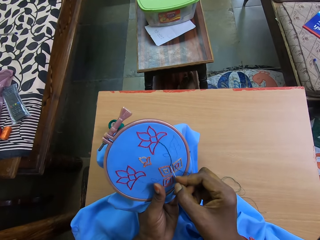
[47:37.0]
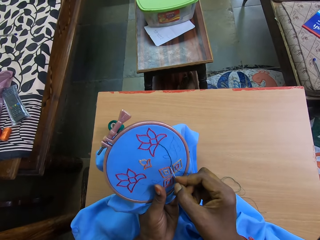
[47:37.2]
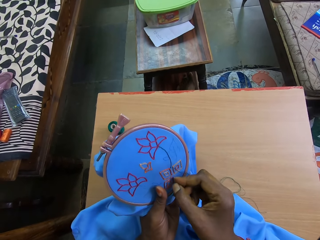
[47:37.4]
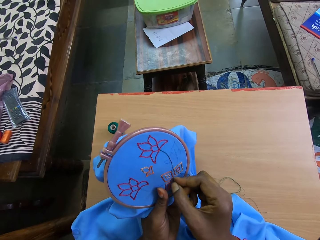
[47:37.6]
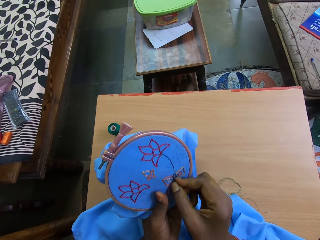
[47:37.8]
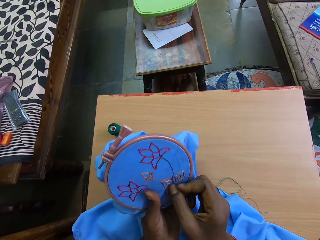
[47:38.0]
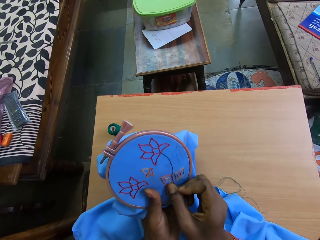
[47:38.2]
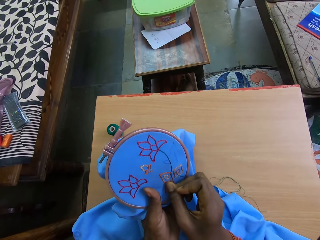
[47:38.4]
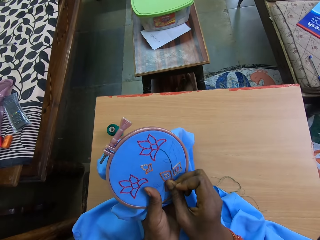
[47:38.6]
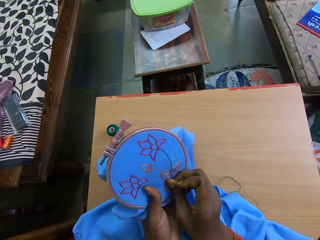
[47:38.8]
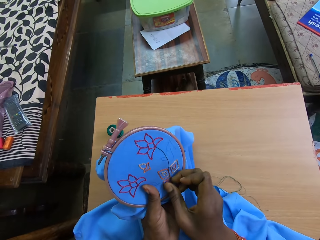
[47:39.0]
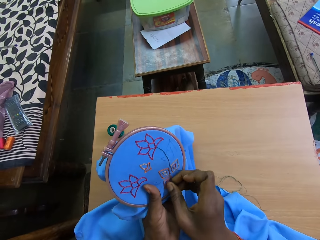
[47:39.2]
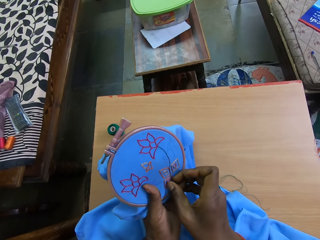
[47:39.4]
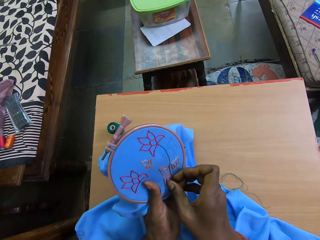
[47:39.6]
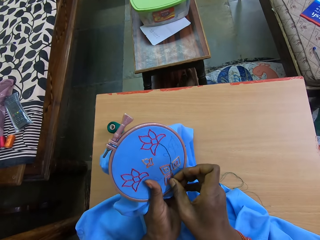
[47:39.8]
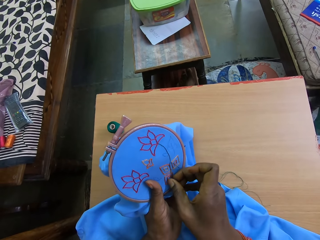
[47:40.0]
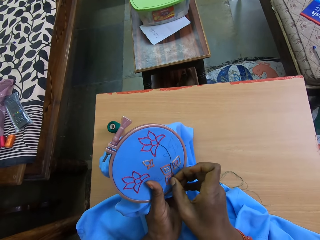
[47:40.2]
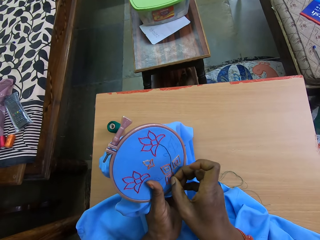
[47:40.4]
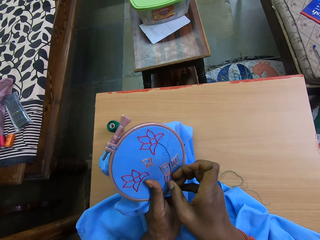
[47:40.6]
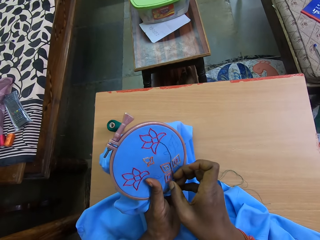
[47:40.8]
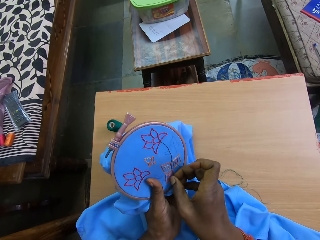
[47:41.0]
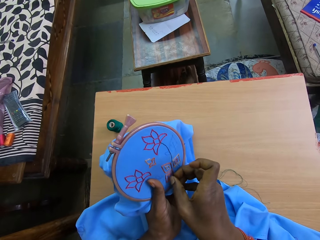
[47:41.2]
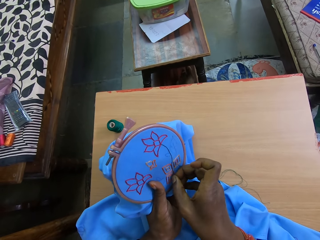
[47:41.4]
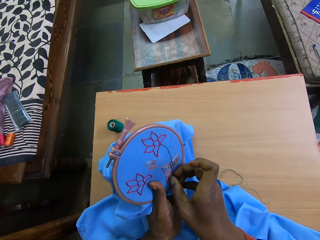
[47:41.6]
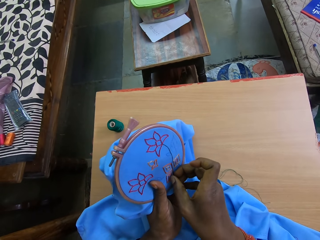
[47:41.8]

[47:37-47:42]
The camera wearer embroiders on the piece of fabric on the embroidery hoop with the embroidery needle in her right hand.

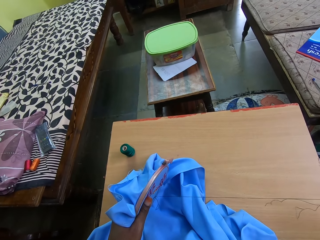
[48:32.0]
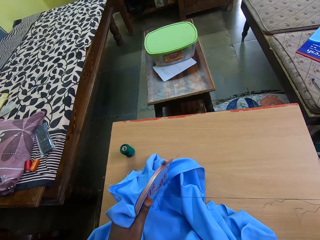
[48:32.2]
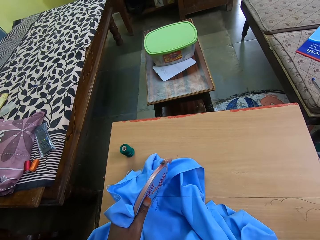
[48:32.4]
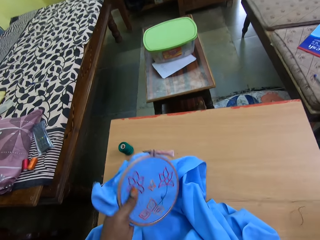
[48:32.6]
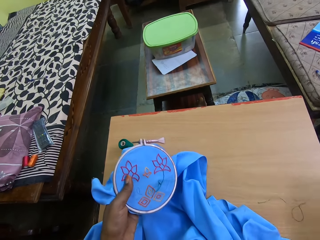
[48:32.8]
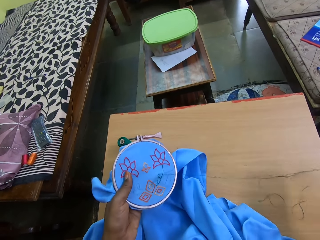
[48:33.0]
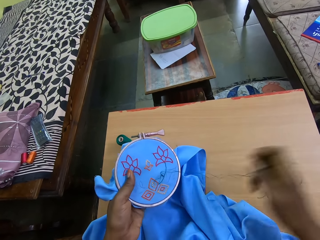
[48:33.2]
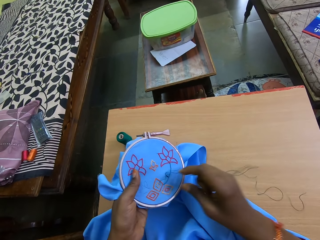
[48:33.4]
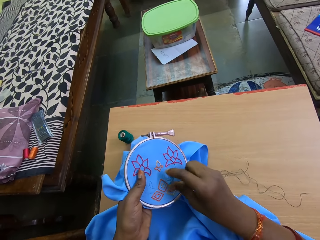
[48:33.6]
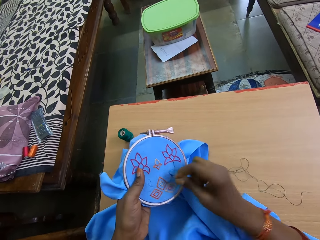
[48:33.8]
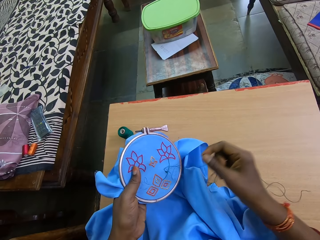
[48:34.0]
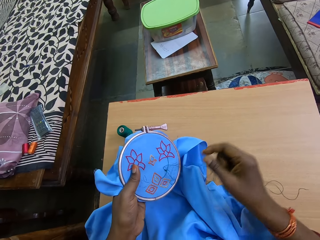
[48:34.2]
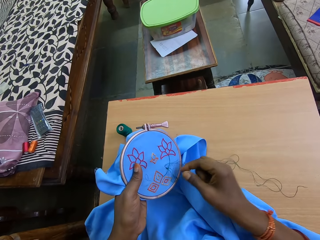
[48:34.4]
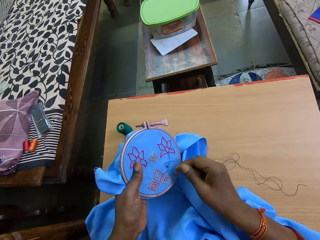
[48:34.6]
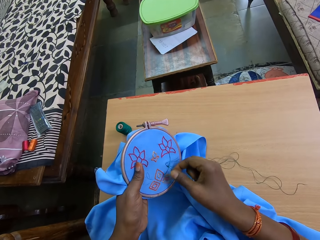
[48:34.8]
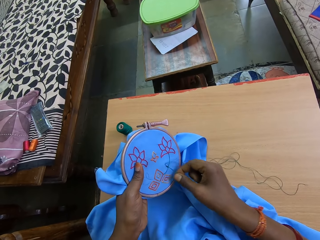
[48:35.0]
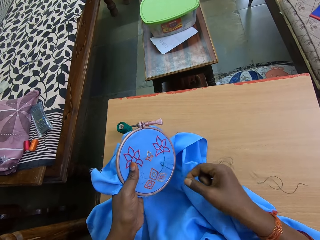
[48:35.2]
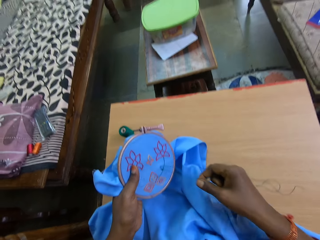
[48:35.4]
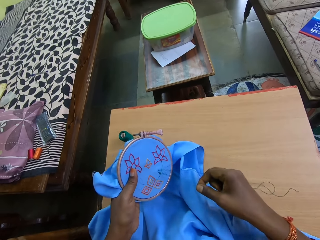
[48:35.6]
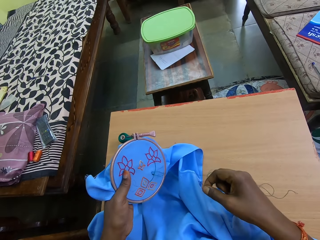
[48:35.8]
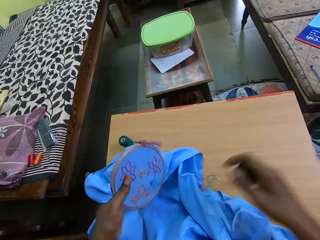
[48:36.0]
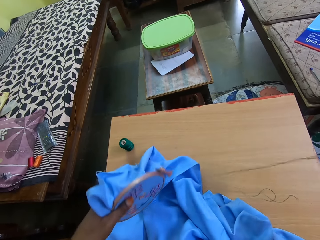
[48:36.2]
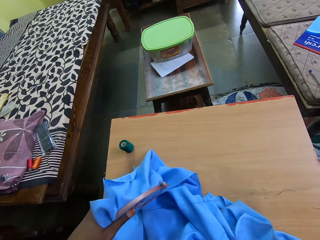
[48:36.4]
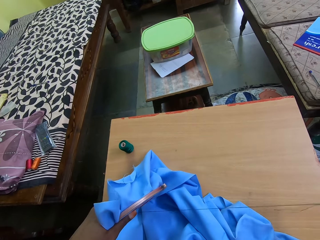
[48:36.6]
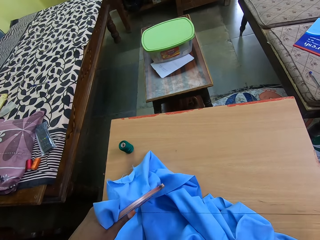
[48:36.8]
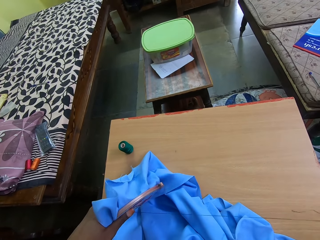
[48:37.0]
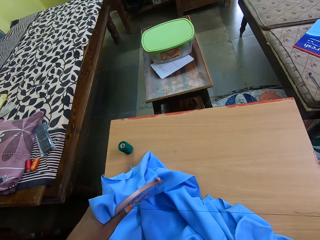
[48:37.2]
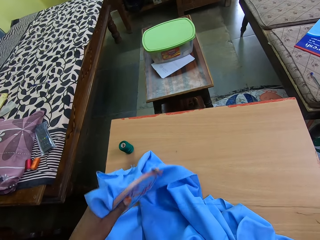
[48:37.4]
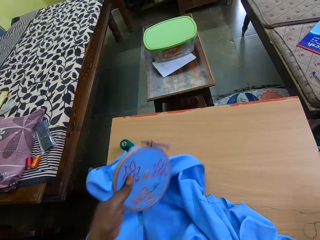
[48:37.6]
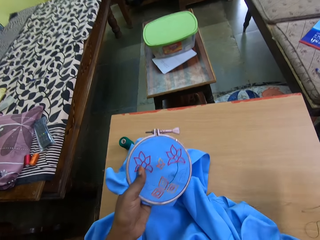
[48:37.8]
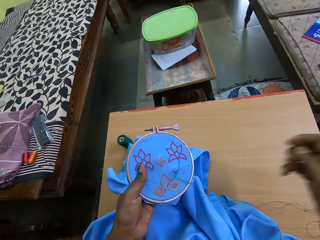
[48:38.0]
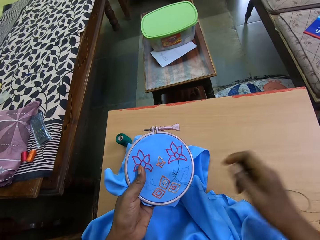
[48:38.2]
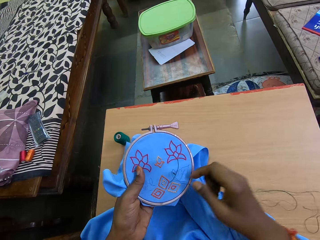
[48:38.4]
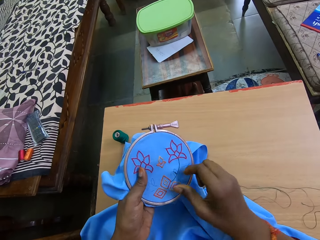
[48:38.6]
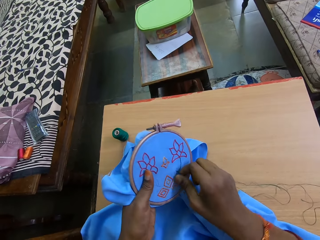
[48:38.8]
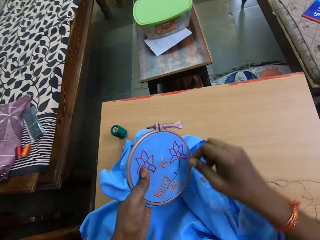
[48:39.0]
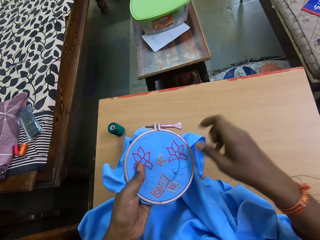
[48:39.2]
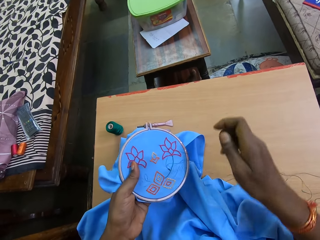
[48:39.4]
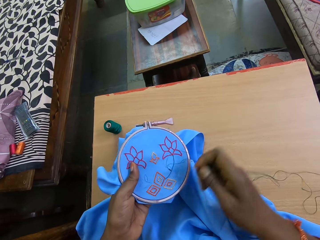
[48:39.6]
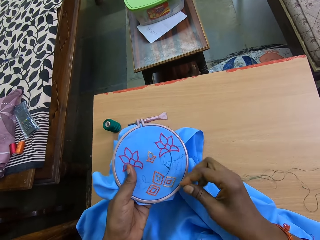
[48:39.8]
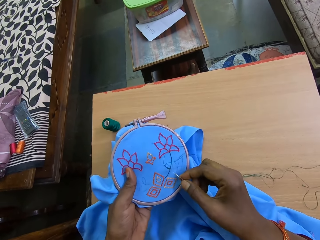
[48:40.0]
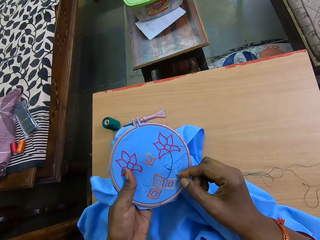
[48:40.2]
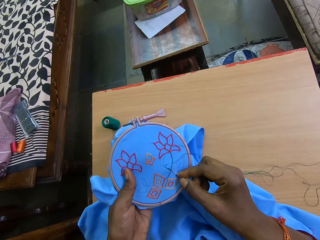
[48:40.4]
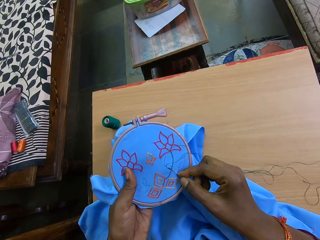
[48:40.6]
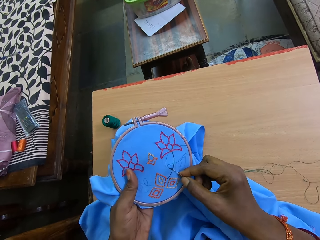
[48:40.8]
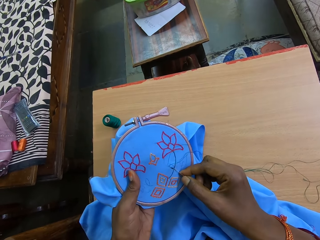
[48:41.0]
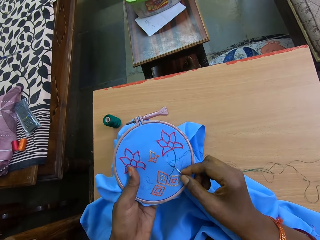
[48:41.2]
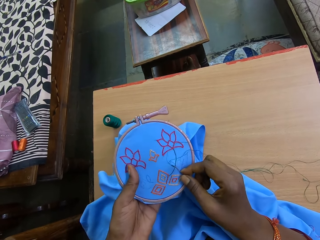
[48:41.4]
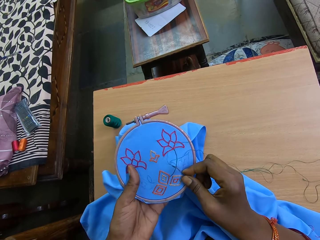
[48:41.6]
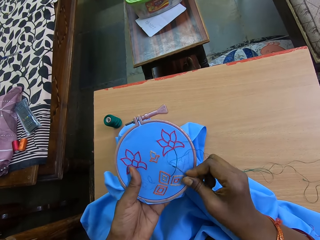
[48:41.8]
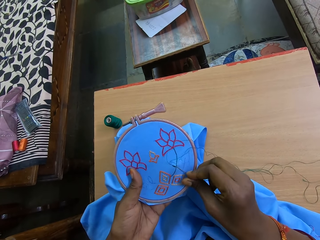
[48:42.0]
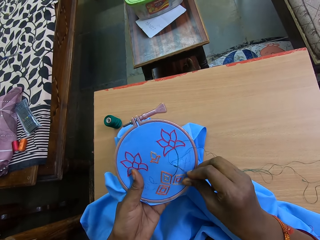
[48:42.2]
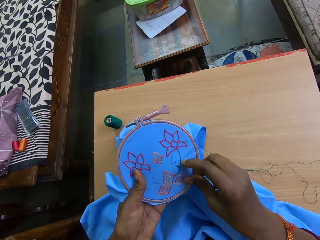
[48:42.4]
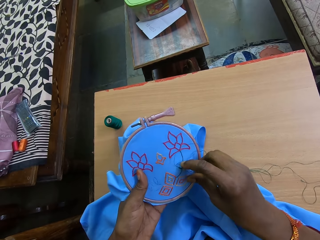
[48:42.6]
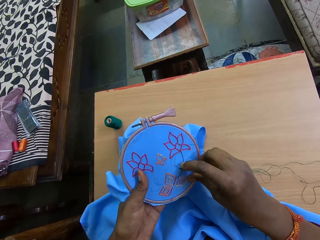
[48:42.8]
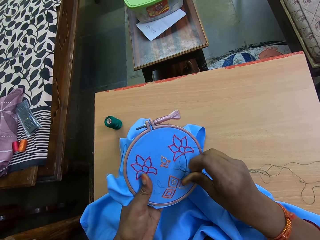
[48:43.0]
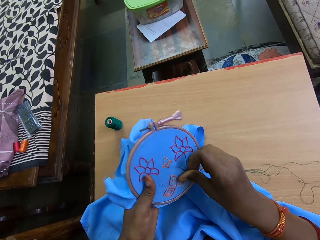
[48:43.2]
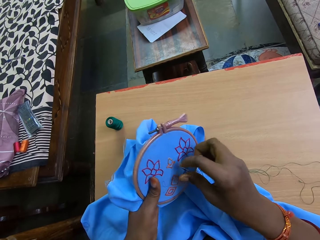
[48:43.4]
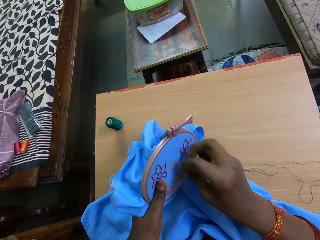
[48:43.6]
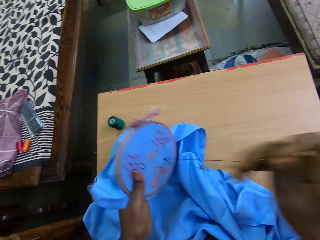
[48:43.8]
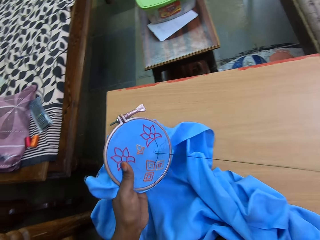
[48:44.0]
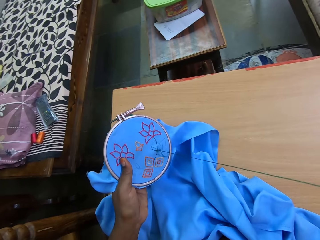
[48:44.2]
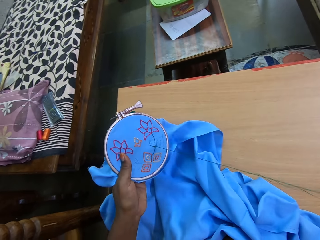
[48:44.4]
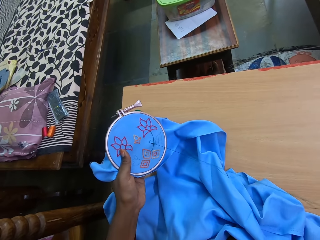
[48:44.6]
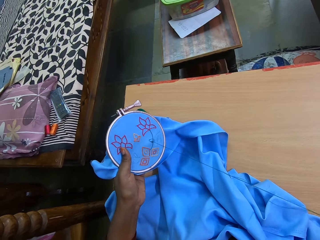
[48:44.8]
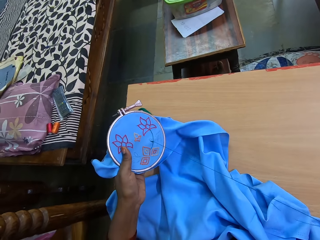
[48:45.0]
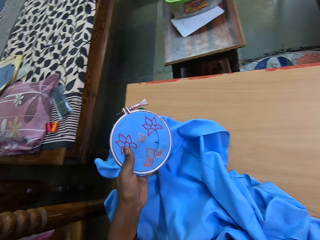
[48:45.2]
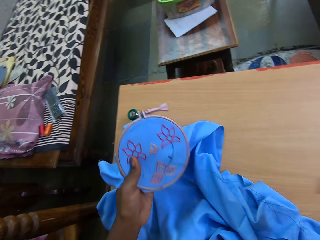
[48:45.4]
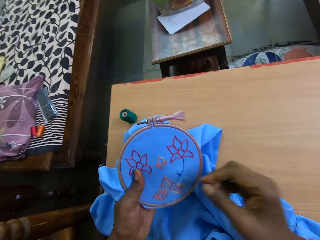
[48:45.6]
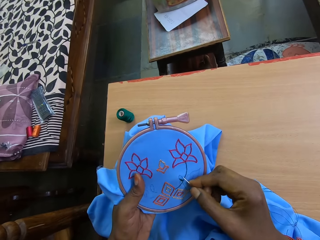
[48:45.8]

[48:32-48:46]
The camera wearer detangles the thread with her right hand. She embroiders on the piece of fabric on the embroidery hoop with the embroidery needle in her right hand.

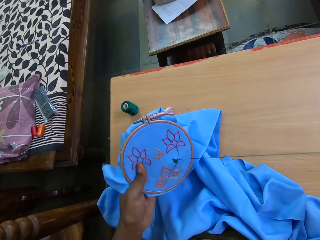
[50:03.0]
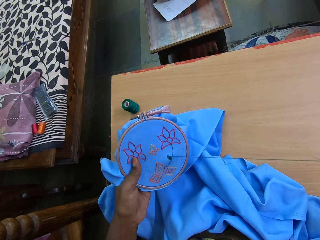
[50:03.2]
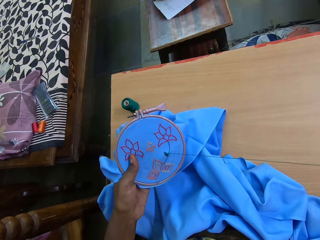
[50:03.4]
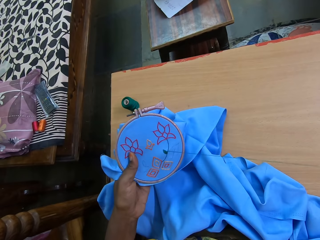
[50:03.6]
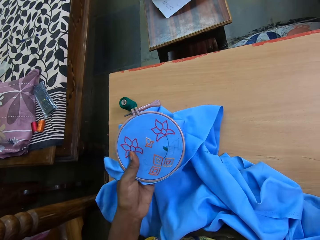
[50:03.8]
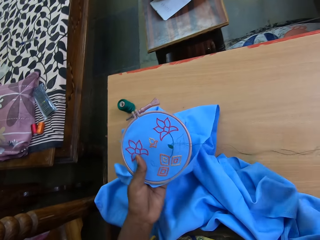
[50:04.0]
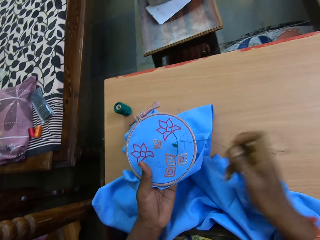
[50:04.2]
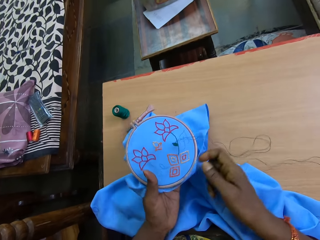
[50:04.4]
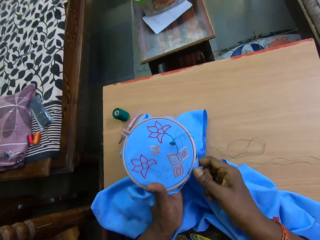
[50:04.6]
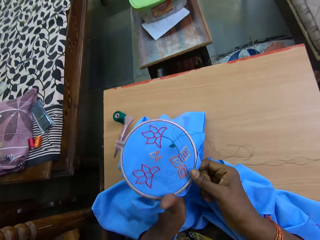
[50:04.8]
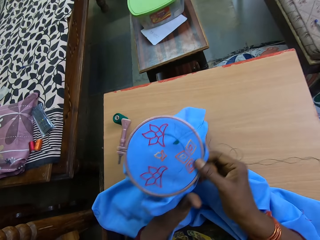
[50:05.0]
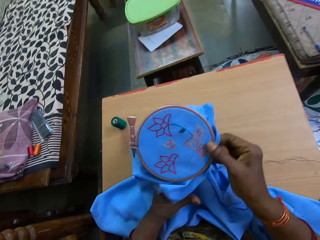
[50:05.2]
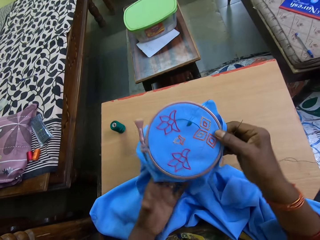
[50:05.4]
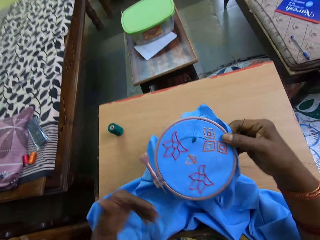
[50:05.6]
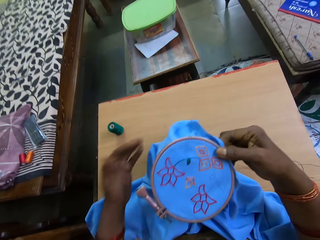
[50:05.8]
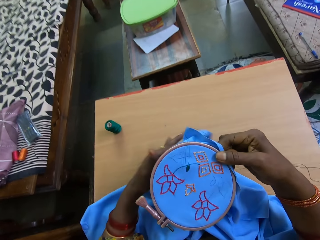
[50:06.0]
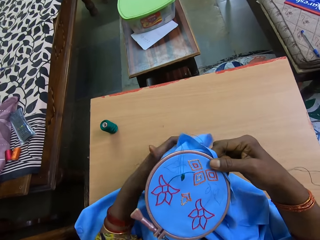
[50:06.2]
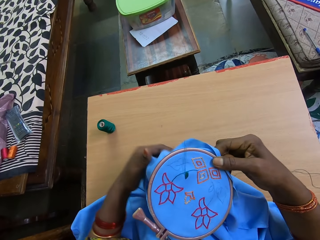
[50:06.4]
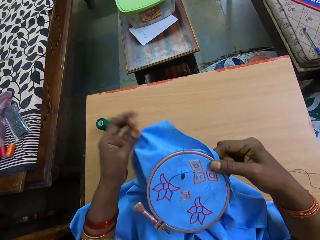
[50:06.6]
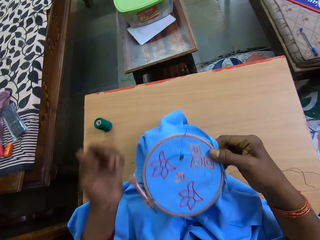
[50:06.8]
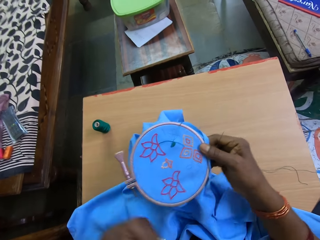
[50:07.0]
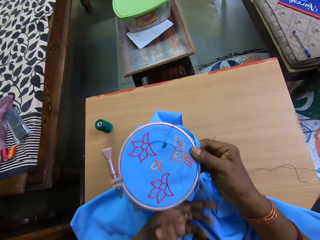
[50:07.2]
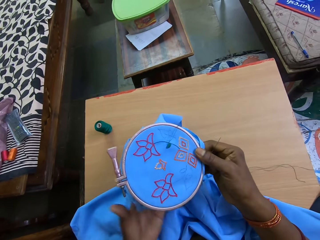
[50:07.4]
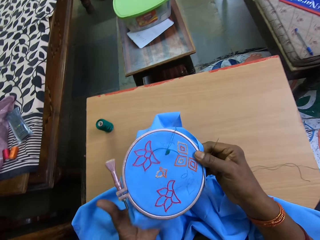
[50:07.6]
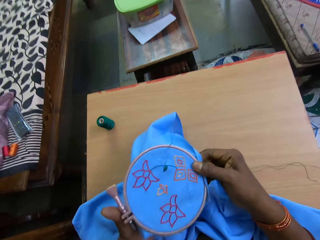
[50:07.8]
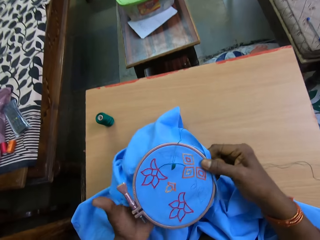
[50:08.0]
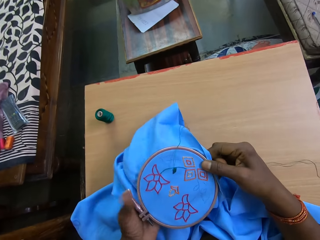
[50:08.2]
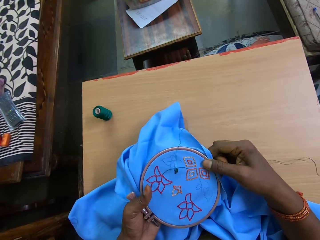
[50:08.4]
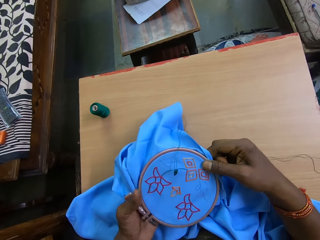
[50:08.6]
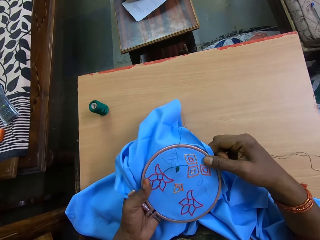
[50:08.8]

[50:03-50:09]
The camera wearer passes the embroidery hoop from her left hand to her right hand. She holds the fabric with her right hand. She adjusts the fabric. She holds the embroidery hoop with her left hand.
